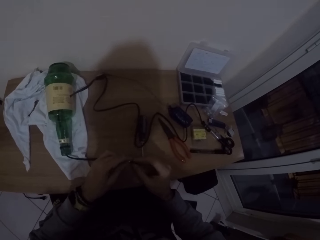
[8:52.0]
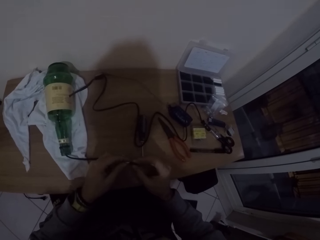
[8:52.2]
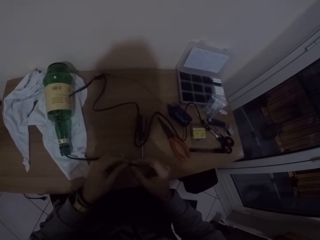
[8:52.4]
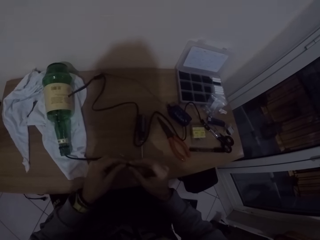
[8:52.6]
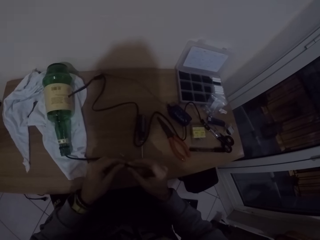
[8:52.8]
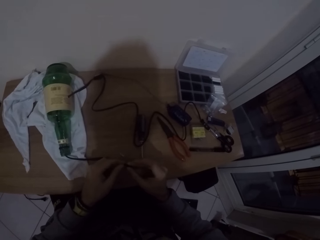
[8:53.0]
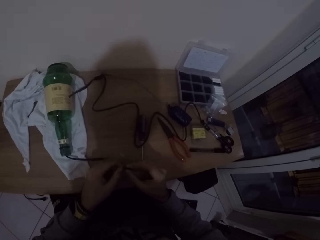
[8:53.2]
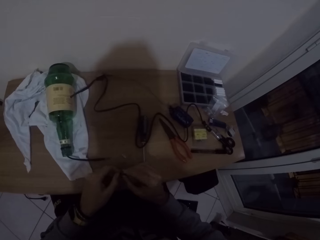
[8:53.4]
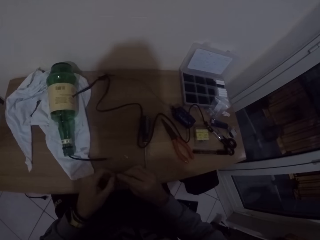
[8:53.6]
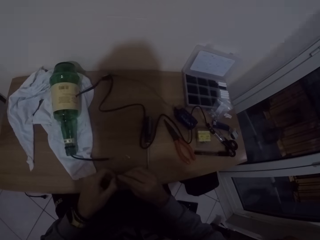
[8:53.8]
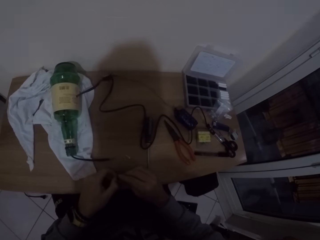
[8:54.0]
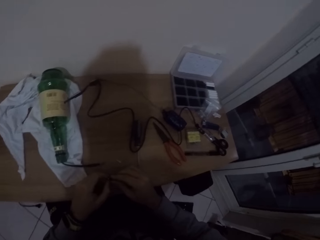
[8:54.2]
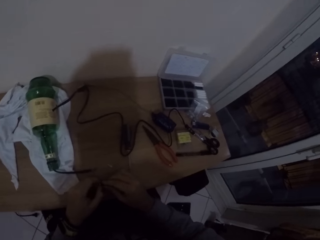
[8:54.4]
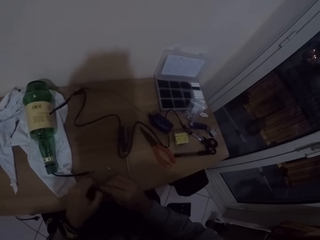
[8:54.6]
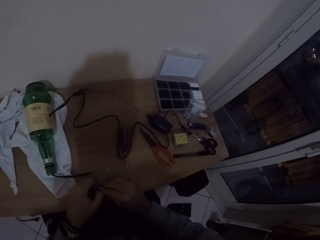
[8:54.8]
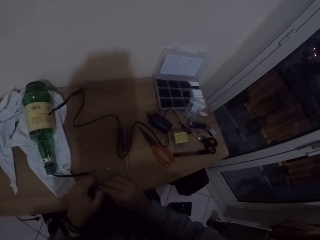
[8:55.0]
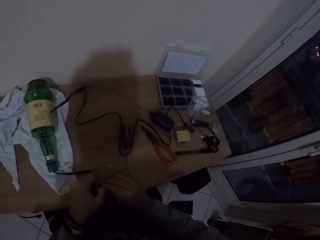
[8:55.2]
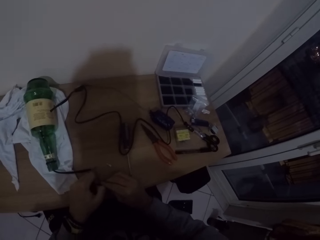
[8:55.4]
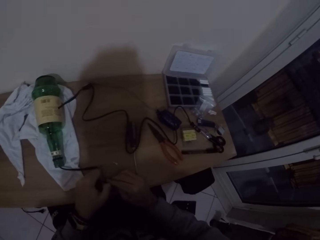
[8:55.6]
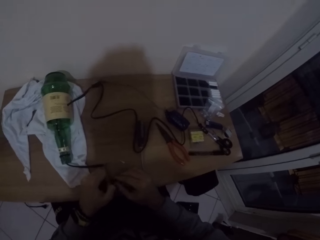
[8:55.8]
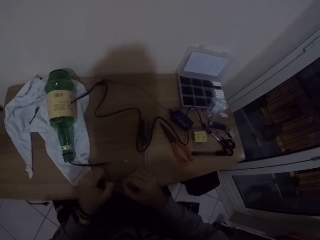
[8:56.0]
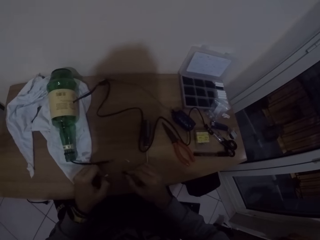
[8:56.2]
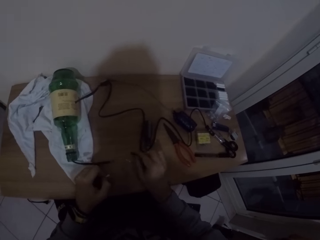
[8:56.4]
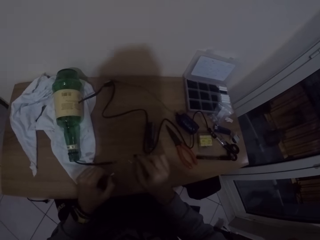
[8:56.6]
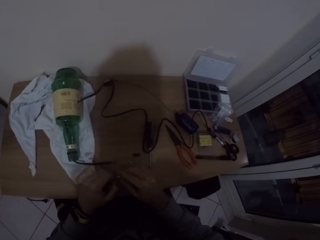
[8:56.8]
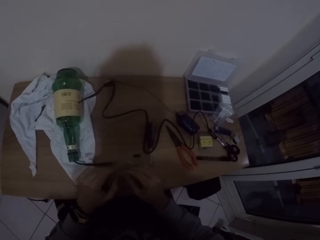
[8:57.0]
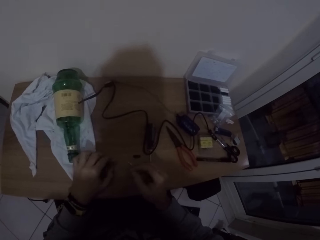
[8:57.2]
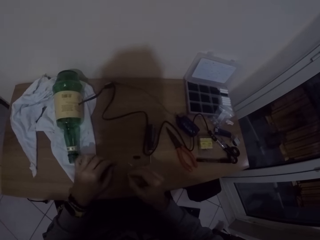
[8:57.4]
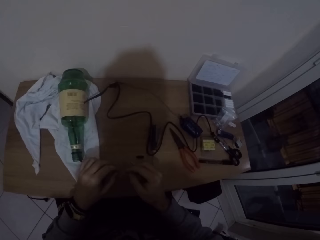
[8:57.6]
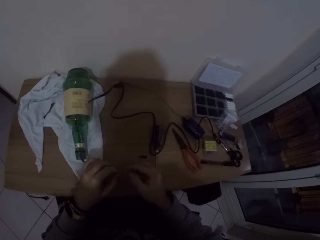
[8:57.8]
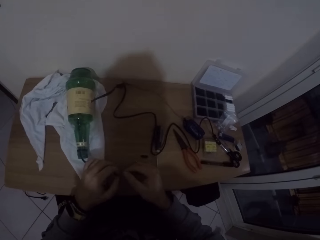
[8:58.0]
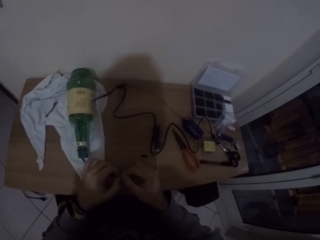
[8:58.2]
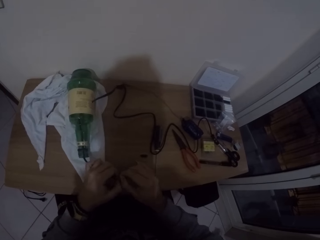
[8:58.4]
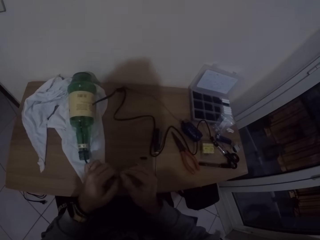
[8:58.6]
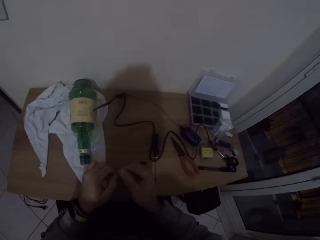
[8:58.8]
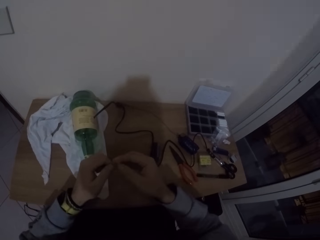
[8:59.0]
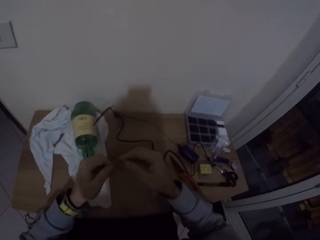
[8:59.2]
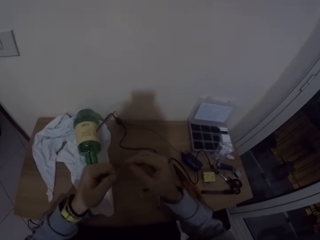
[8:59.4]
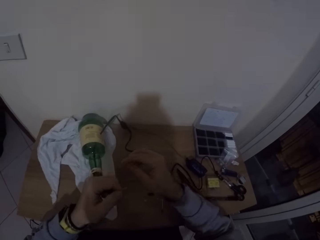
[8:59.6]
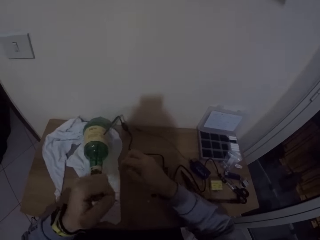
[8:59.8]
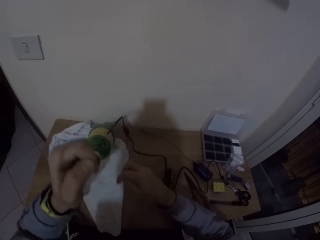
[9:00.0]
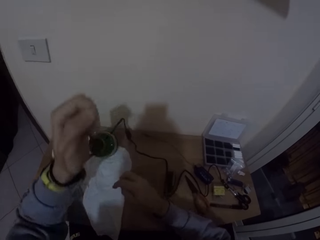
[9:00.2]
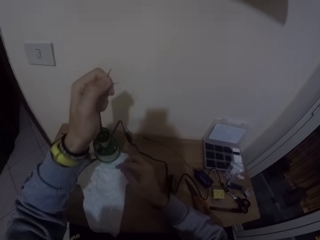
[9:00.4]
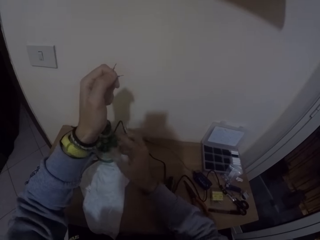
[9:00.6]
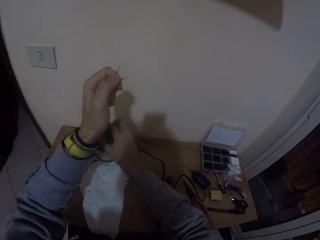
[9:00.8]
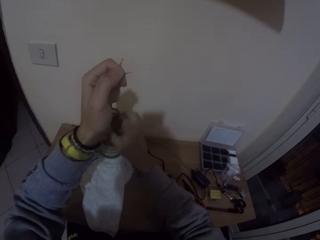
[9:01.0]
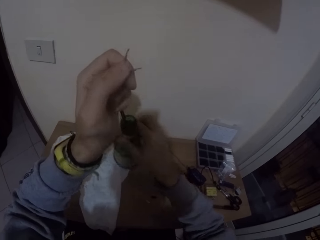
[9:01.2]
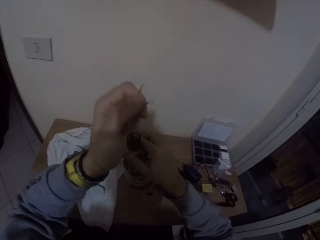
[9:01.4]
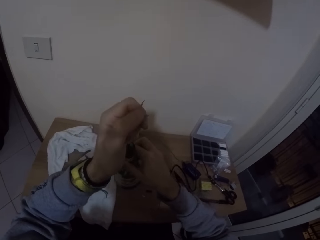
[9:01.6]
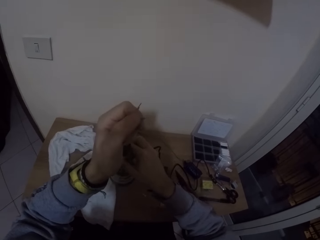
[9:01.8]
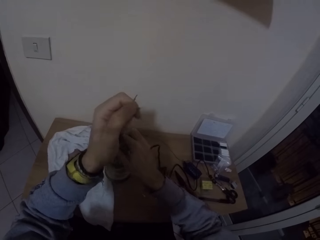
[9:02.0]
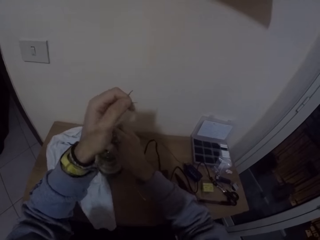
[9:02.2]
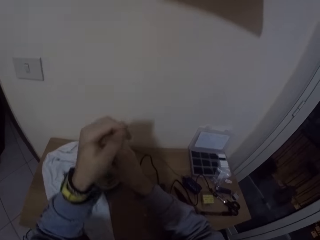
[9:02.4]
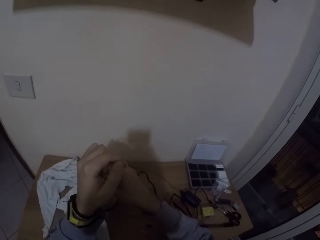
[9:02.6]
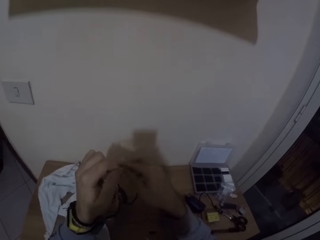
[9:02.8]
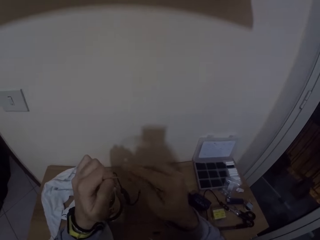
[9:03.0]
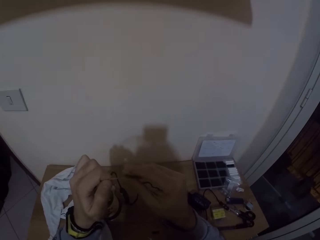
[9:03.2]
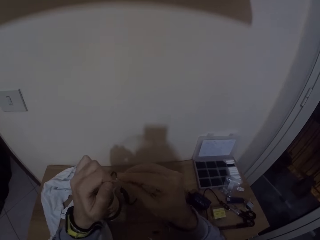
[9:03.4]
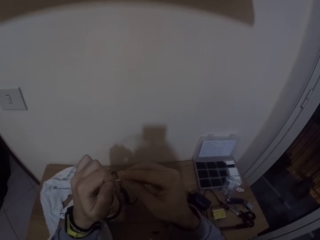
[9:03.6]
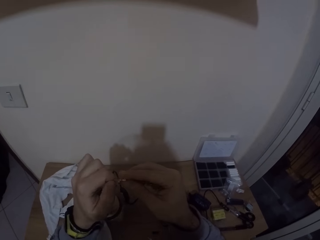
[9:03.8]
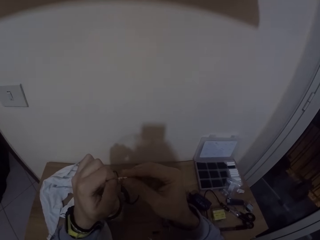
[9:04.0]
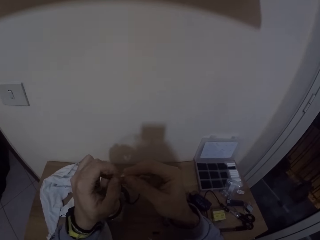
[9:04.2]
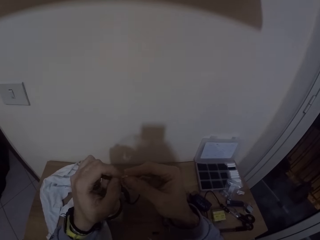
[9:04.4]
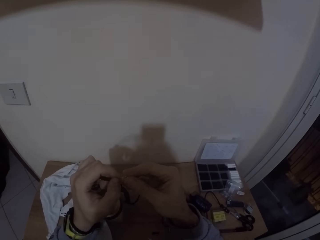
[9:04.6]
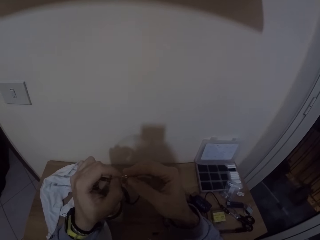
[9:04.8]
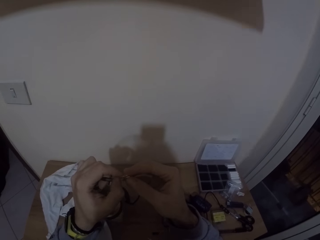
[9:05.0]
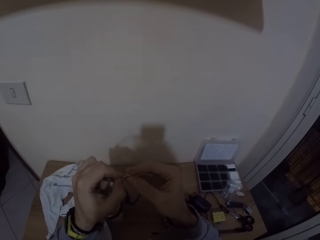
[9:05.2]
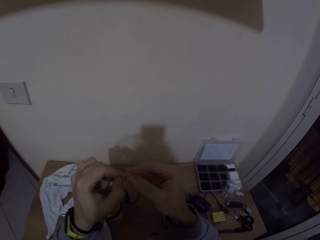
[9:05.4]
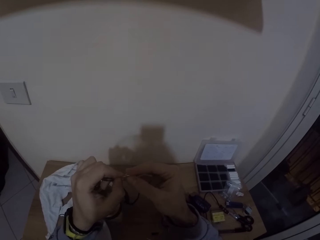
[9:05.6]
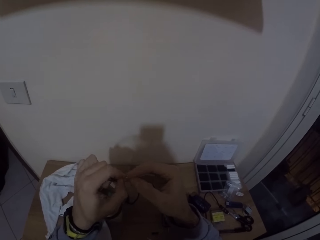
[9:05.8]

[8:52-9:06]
The camera wearer inserts the screw into the rubber cord with his left hand. He removes the screw from the rubber cord with his left hand. He drops the rubber cord on the desk with his right hand. He passes the screw from his left hand to his right hand. He holds the end part of the power cable on the desk with his left hand. He lifts up the glass bottle with the power cable in his left hand. He adjusts the glass bottle on the desk with his right hand. He holds the bottle with his right hand. He puts the bottle on the table. He inserts the screw into the rubber cord with his right hand.

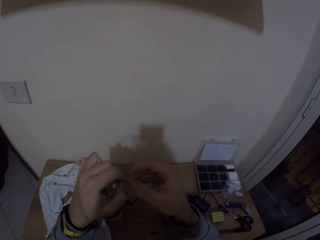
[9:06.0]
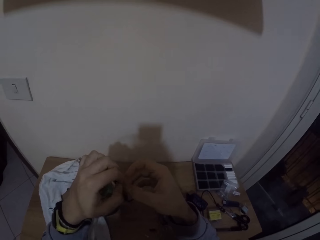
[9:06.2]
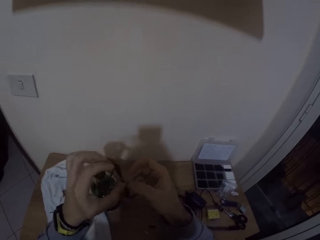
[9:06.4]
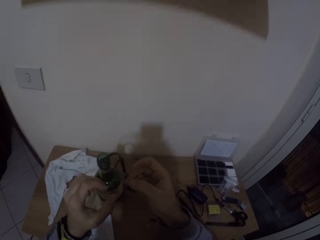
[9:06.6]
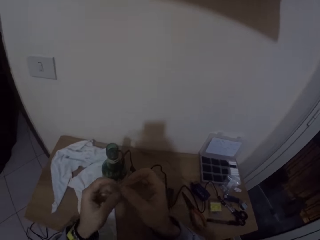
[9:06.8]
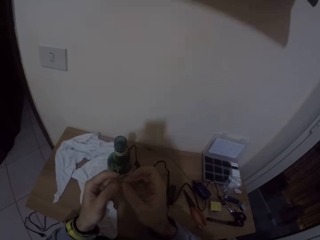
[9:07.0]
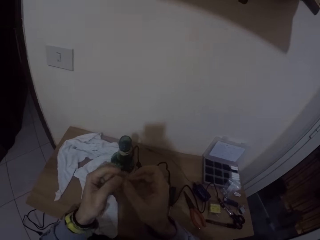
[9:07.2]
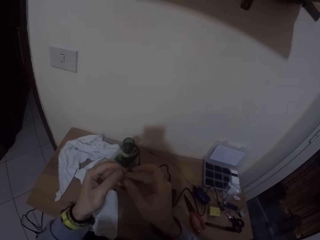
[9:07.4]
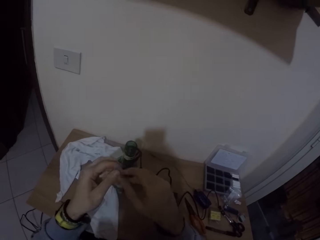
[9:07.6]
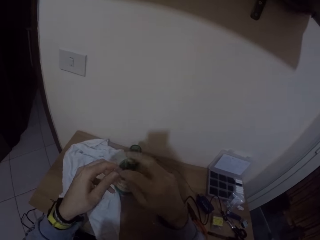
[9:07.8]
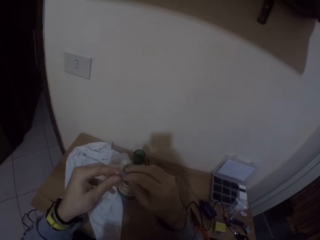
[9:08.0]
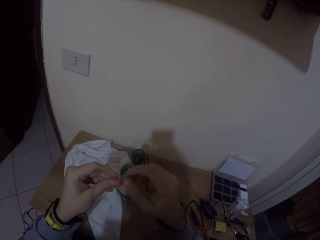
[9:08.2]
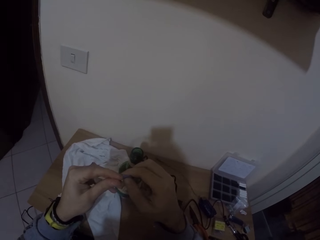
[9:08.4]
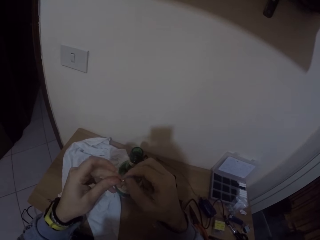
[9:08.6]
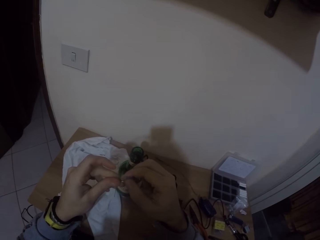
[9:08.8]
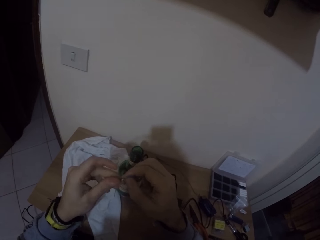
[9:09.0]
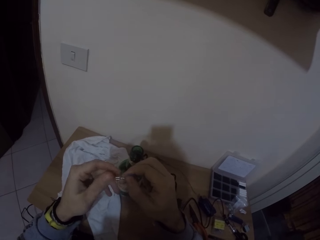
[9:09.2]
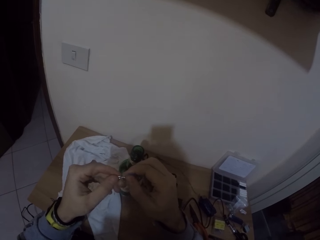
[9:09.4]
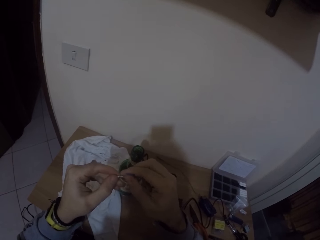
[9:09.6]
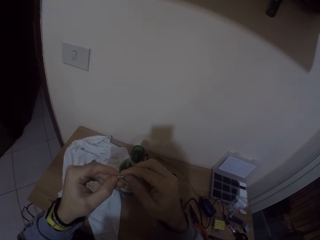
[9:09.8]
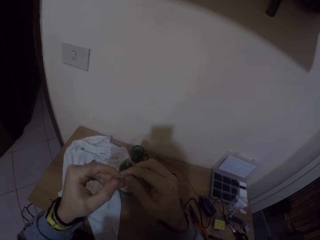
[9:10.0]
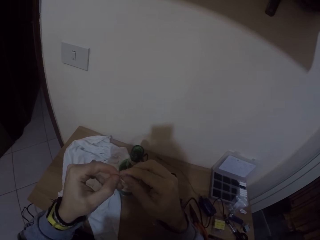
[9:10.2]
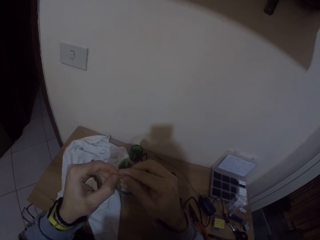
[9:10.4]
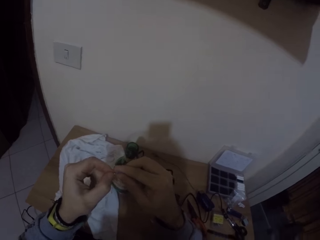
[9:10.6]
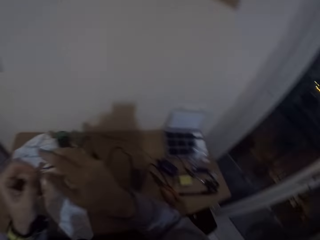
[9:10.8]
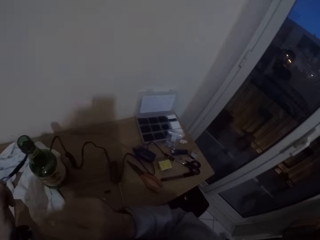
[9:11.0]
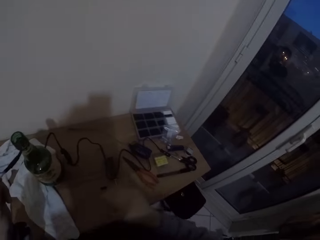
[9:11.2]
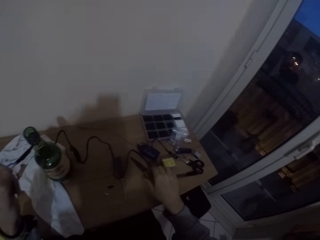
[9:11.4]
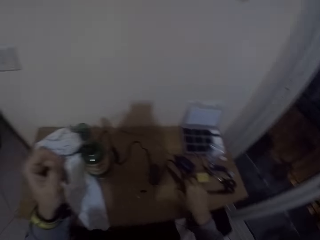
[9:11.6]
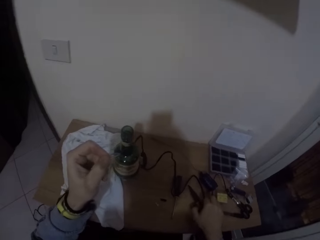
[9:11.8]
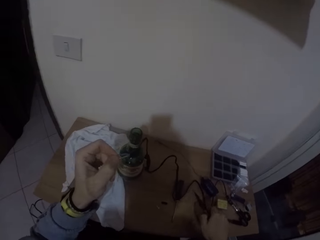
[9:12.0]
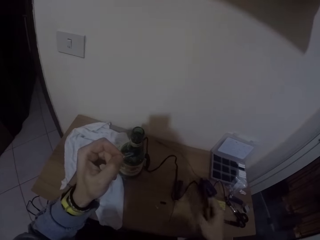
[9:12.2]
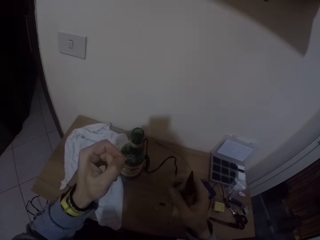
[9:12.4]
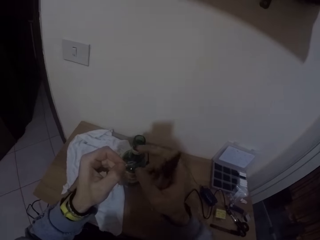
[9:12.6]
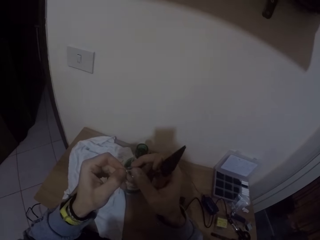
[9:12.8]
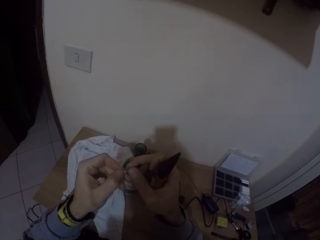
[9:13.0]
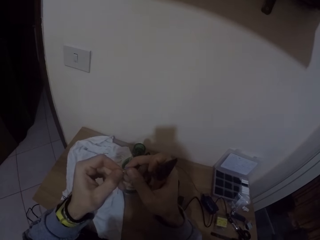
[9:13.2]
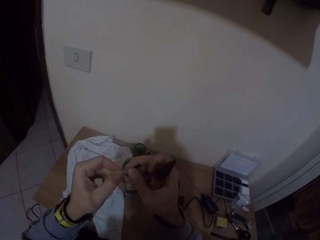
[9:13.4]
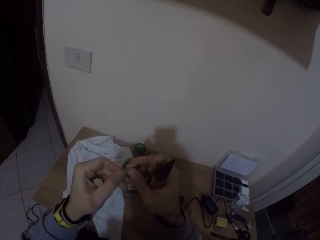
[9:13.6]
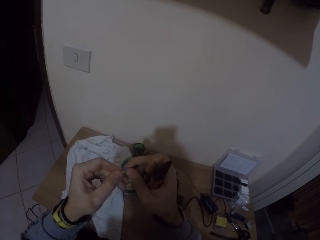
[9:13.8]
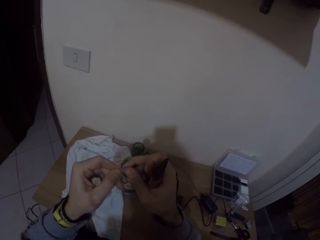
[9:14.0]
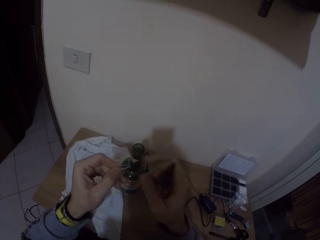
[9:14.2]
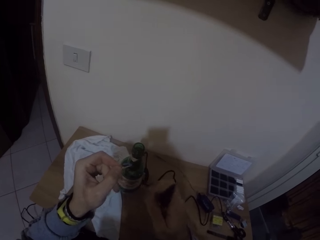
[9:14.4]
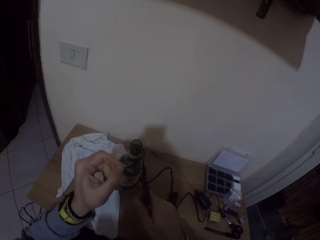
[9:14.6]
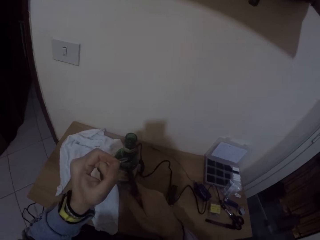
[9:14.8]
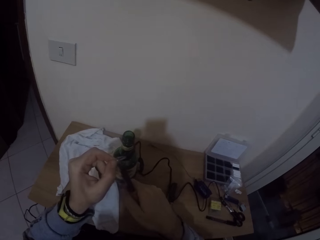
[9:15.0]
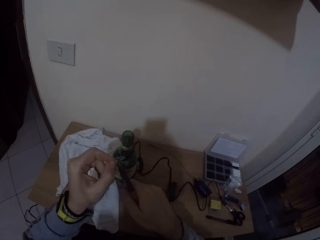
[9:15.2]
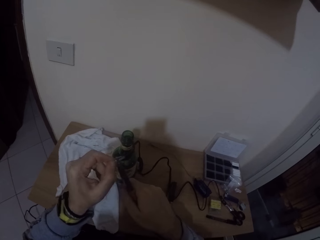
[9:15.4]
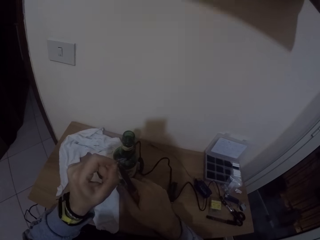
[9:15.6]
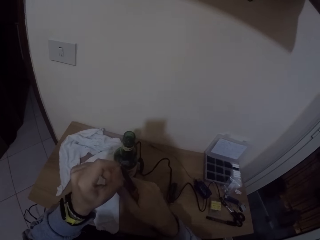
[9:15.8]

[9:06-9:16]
The camera wearer passes the screw from his right hand to his left hand. He adjusts the cable. He holds the end part of the power cable with his right hand. He fits the screw into the rubber cord with his left hand. He picks a plier or a pair of scissors from the desk with his right hand. He holds the end part of the power cable with both hands. He tightens the clip to the wire with the plier in his right hand.
